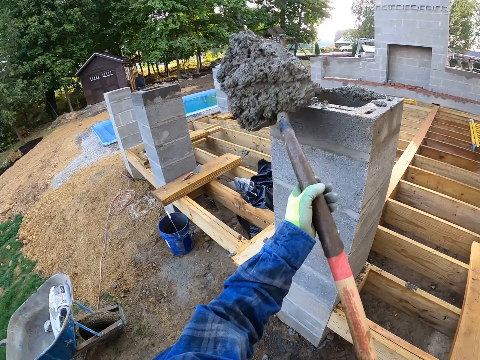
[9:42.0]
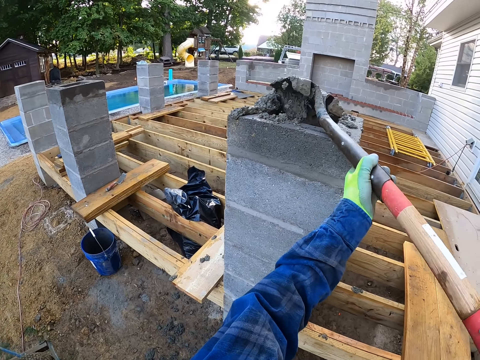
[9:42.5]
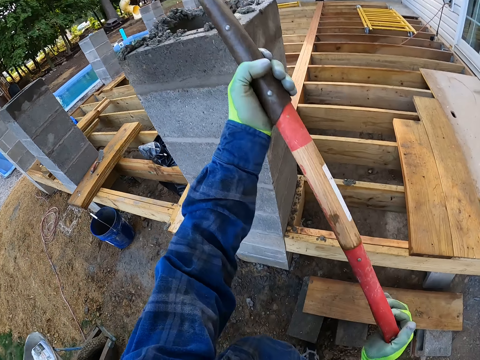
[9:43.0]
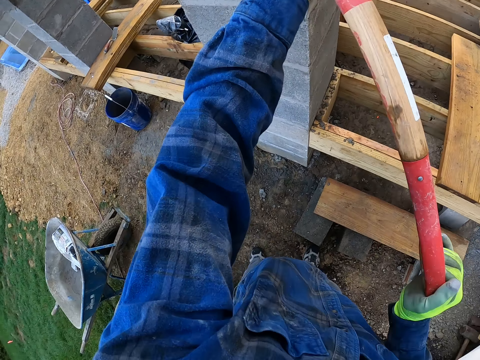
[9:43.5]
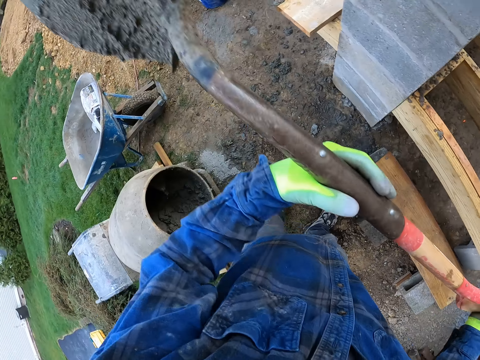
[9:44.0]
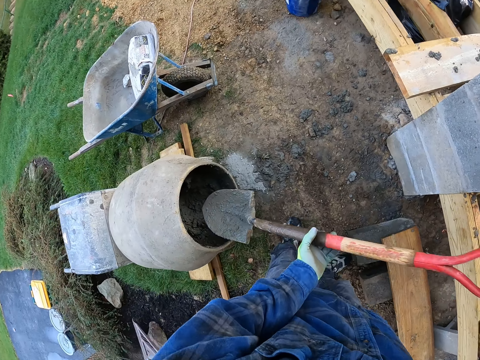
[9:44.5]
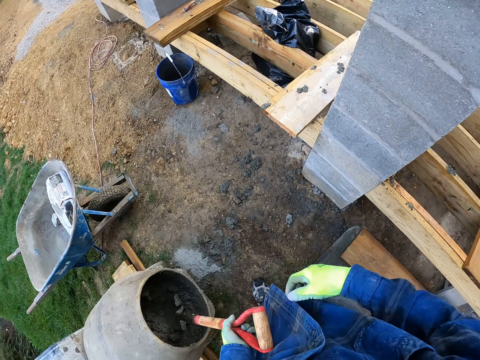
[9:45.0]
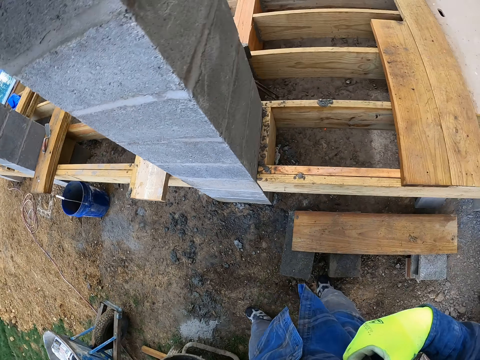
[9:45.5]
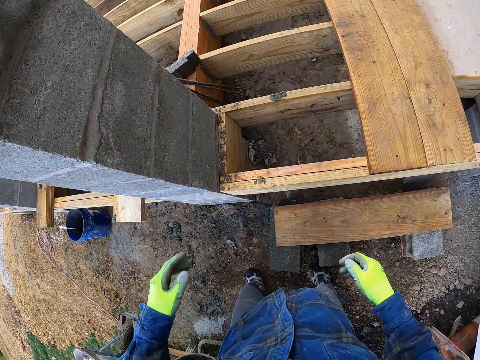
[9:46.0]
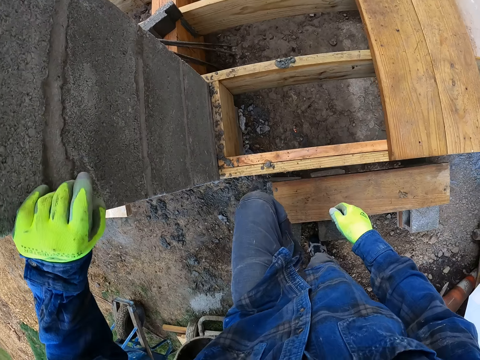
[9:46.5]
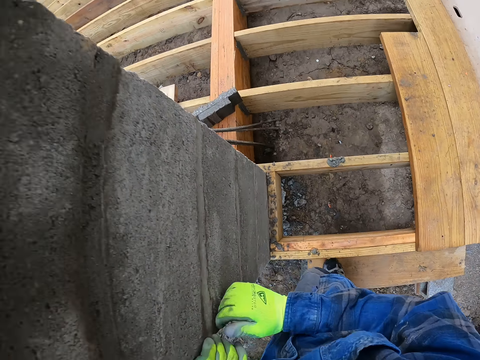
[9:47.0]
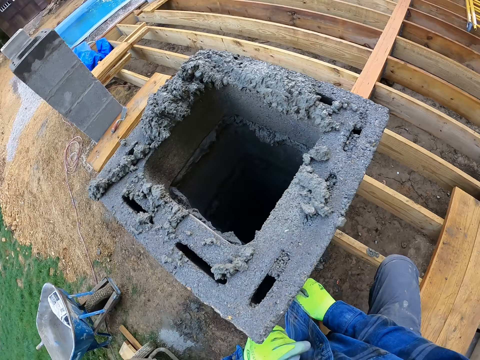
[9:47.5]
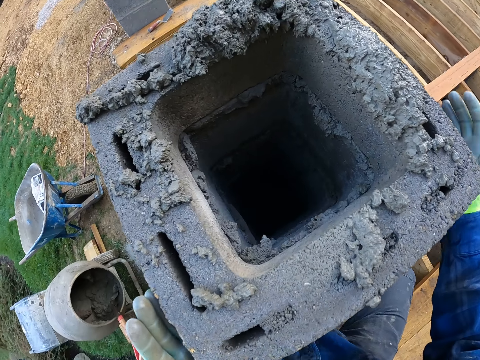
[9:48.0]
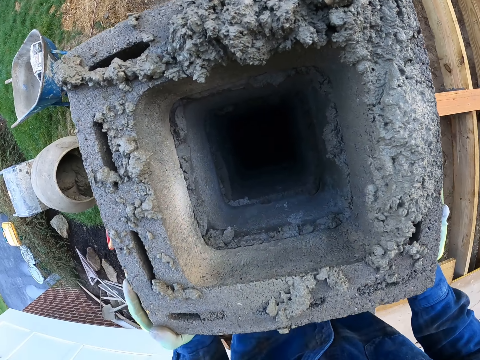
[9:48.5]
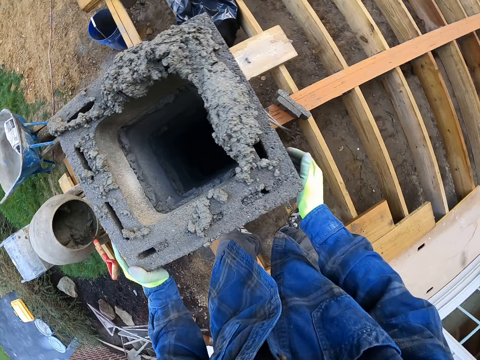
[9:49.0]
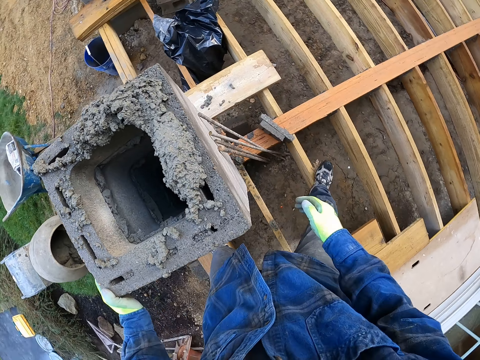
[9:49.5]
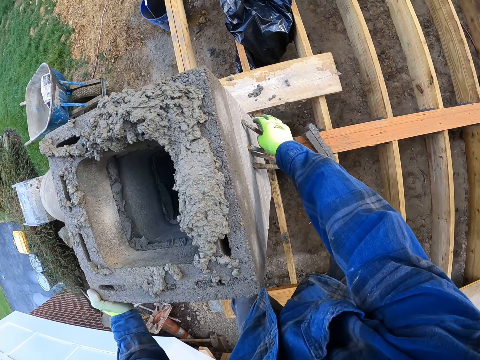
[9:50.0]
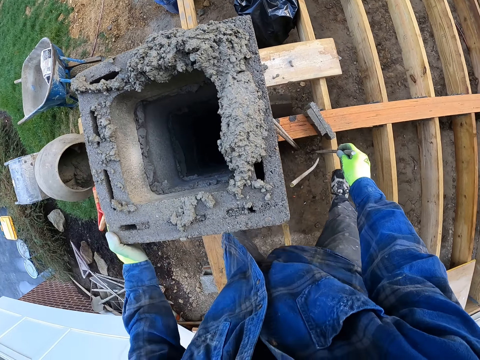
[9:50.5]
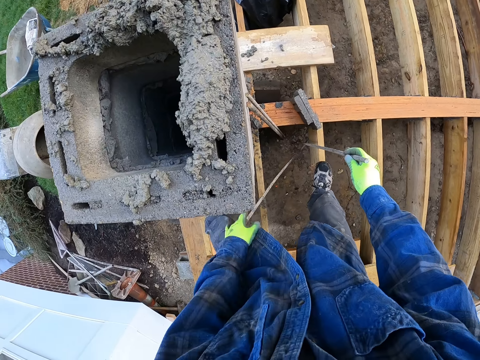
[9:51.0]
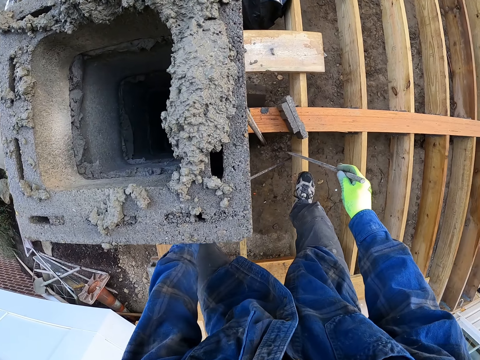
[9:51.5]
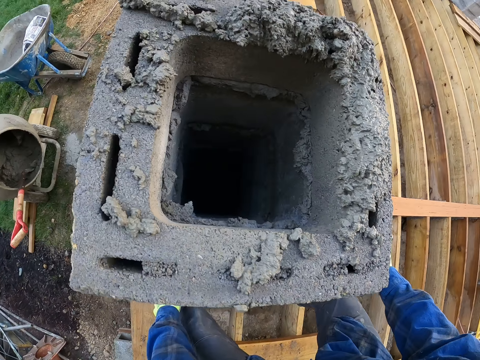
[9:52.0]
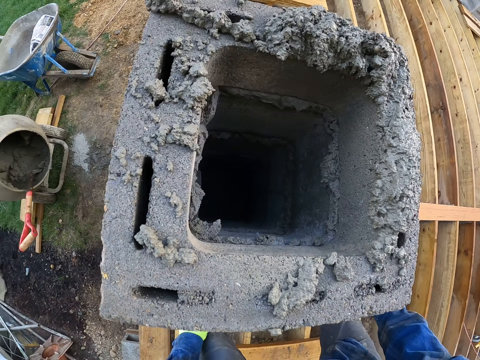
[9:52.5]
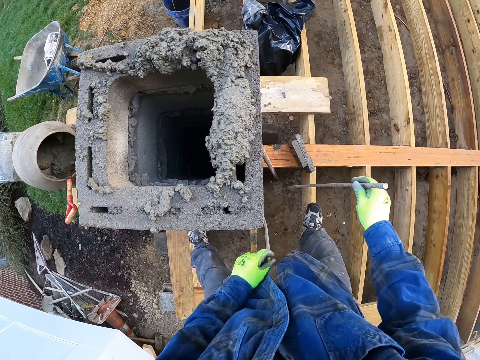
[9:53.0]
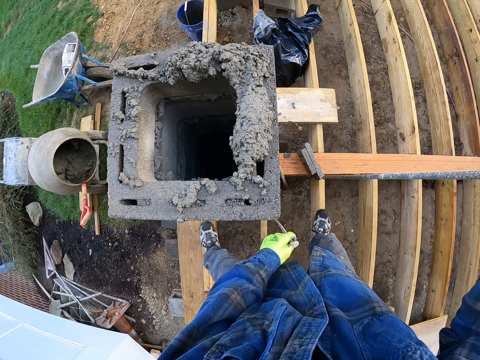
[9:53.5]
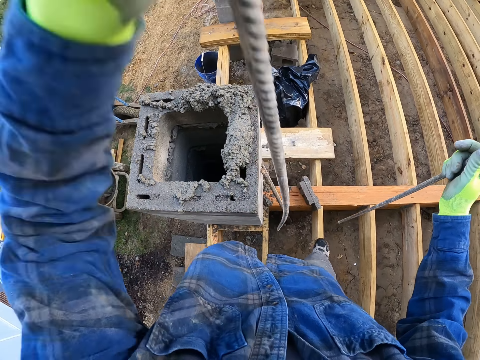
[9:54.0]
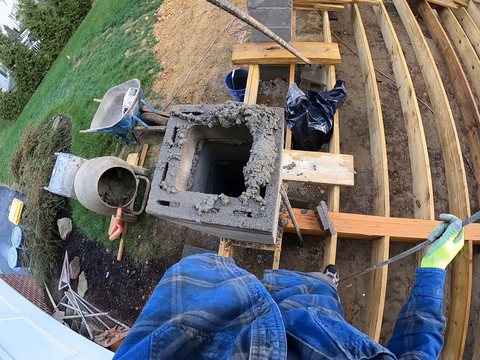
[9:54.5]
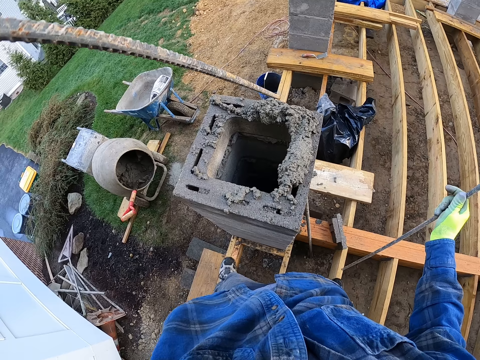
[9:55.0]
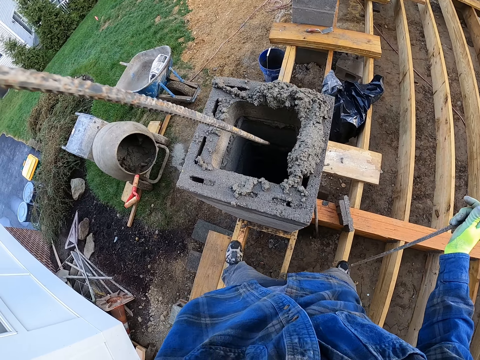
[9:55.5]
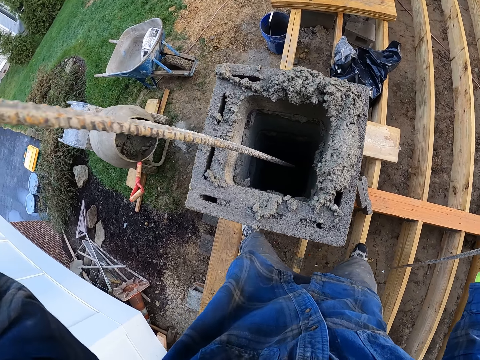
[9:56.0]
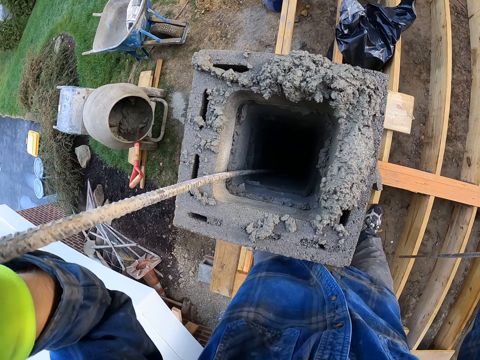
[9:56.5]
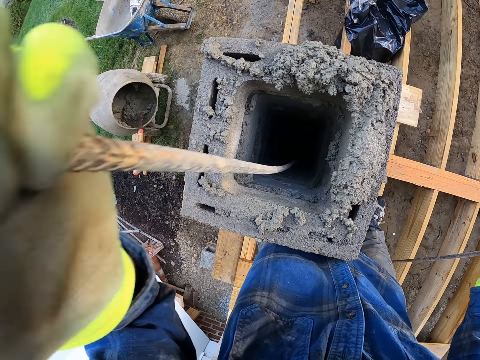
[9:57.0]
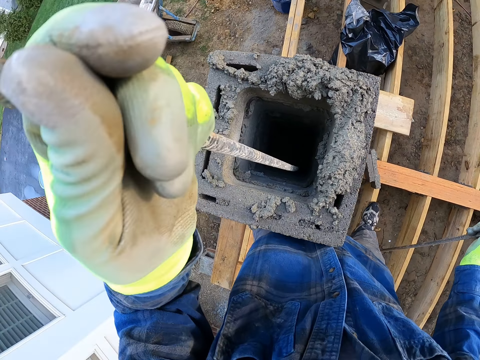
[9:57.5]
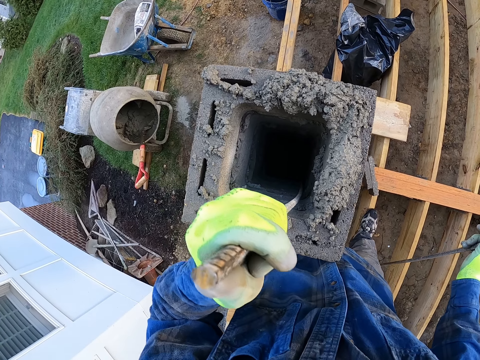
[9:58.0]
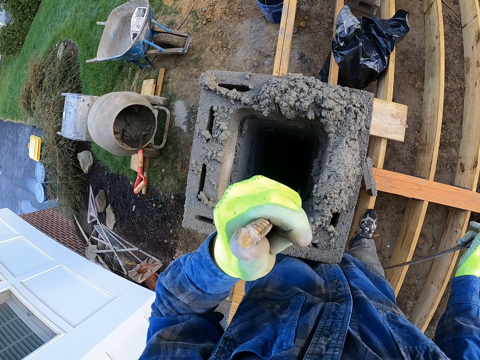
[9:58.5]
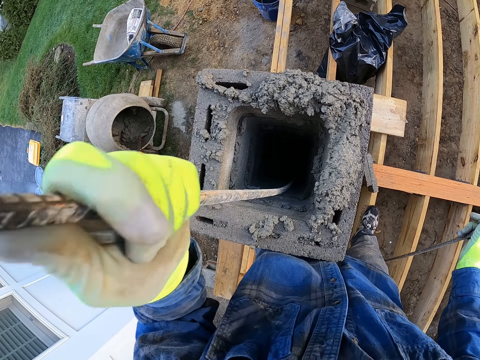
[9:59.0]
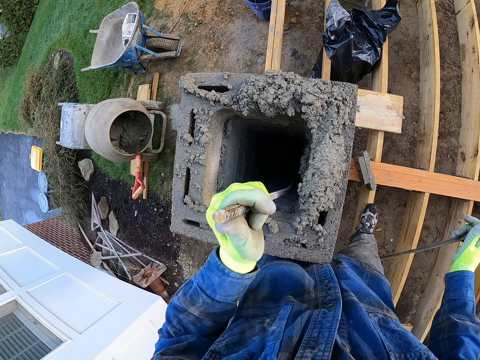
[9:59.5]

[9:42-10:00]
The camera wearer pours the concrete into the pillar. He puts the shovel in the cement mixer. He puts his hand on the pillar. He climbs the wooden foundation. He looks inside the pillar. He grabs a reinforcement steel from the ground. He holds the reinforcement steel. He picks the reinforcement steels from the ground. He puts the reinforcement steel in the corner of the pillar.

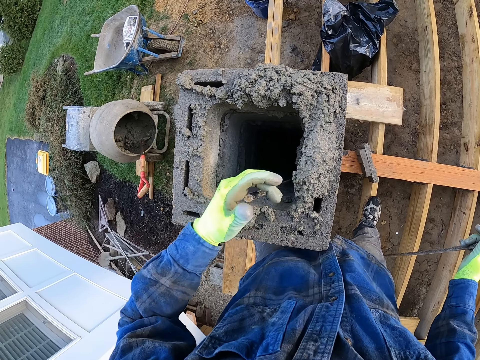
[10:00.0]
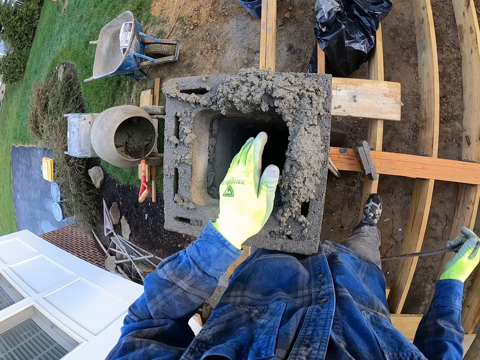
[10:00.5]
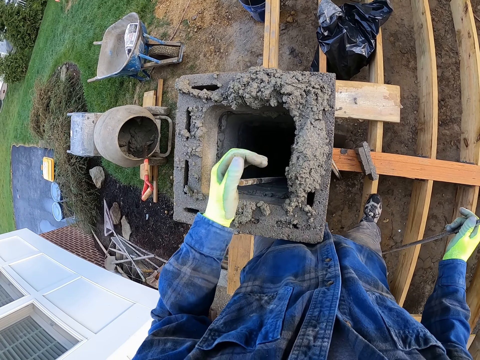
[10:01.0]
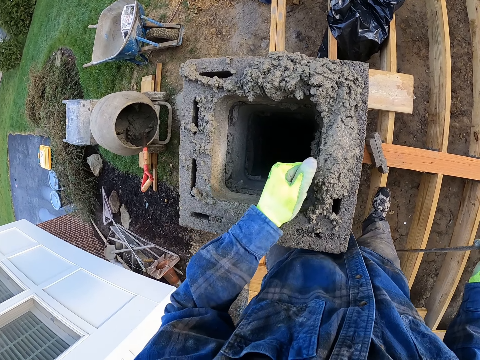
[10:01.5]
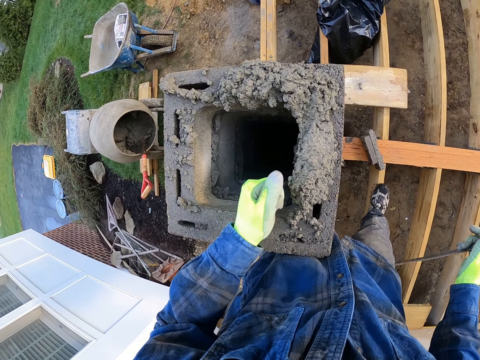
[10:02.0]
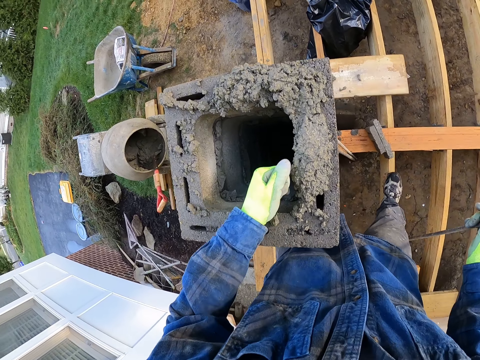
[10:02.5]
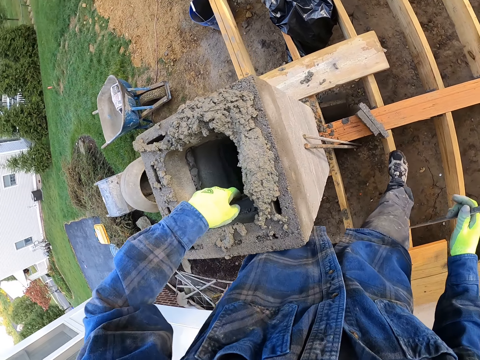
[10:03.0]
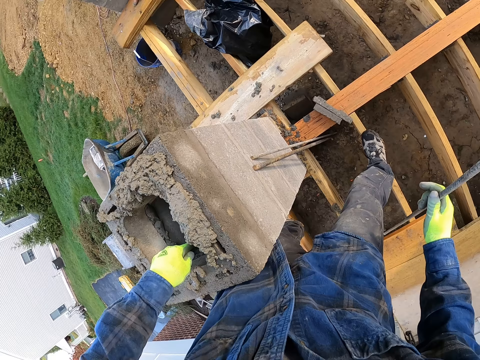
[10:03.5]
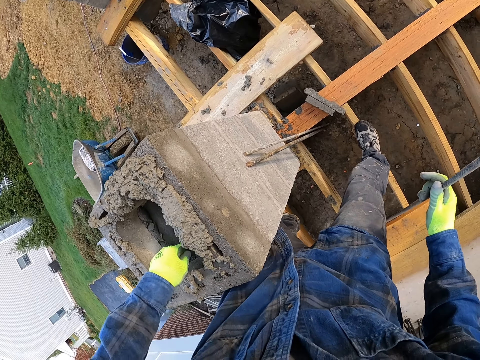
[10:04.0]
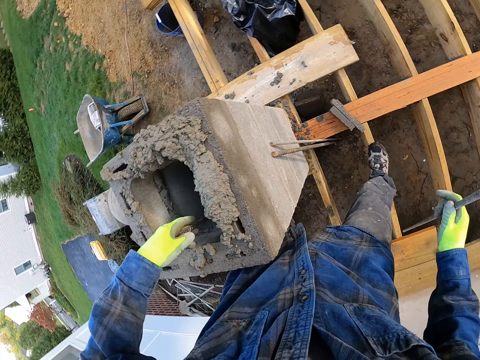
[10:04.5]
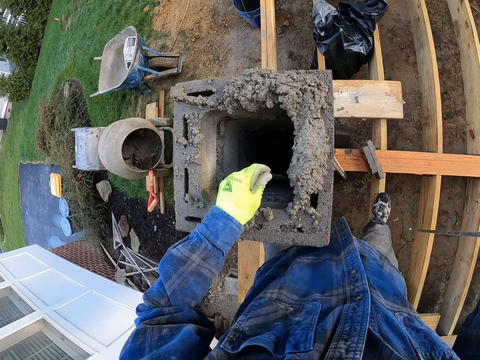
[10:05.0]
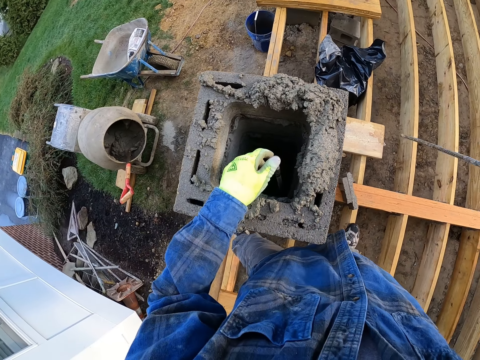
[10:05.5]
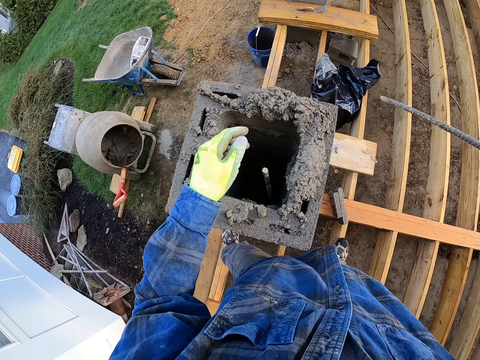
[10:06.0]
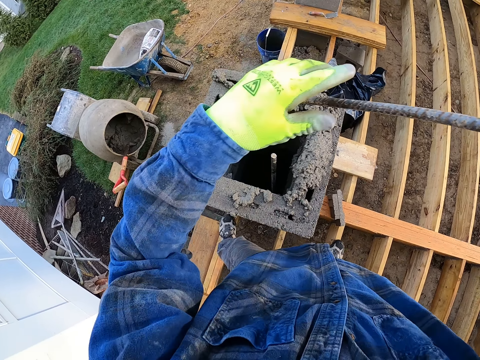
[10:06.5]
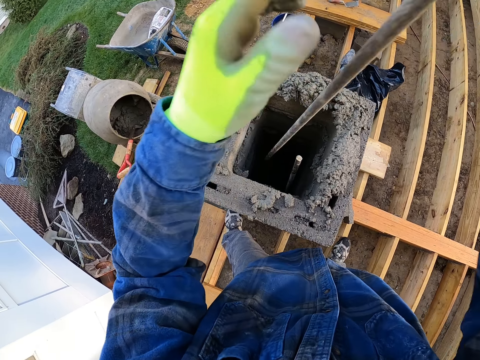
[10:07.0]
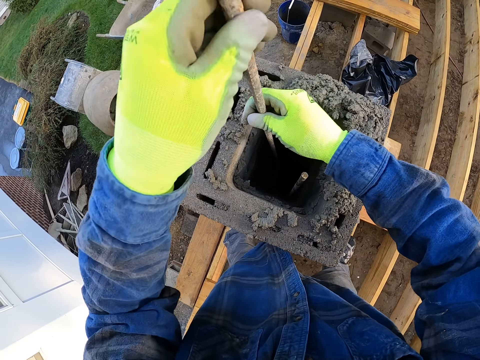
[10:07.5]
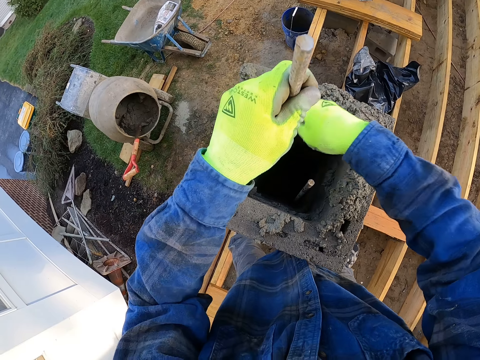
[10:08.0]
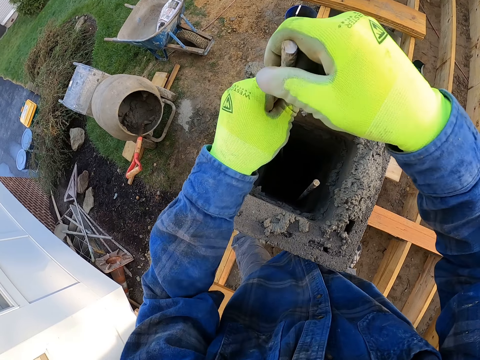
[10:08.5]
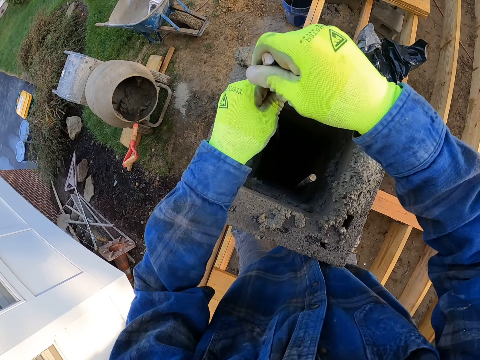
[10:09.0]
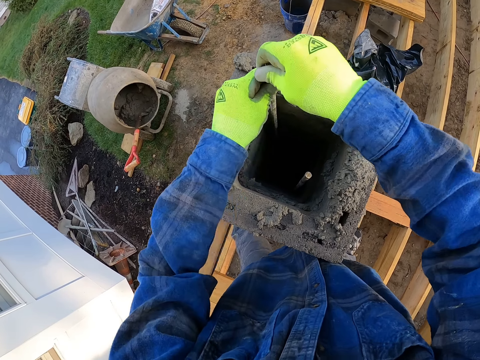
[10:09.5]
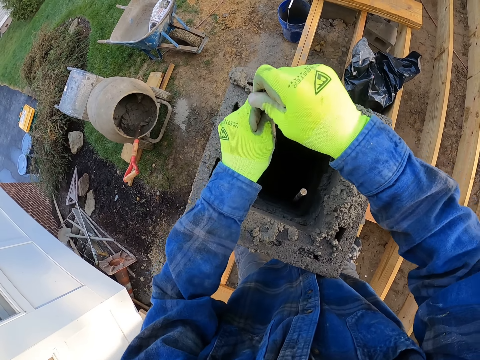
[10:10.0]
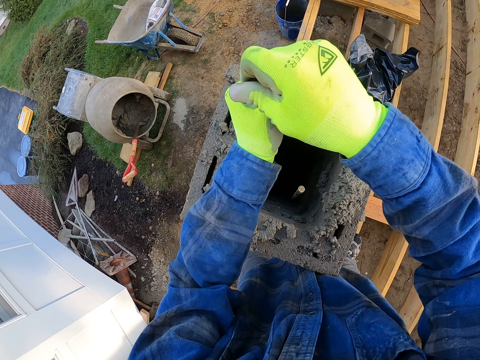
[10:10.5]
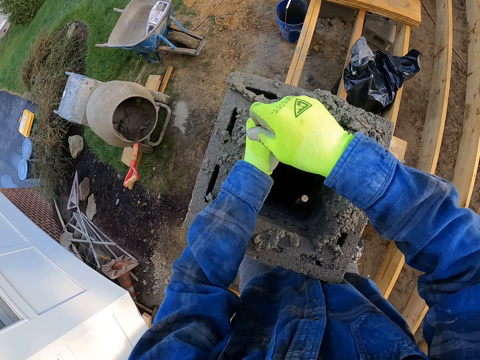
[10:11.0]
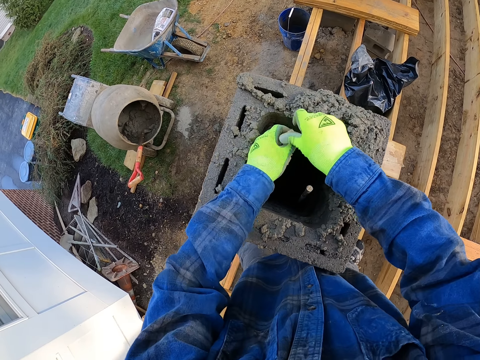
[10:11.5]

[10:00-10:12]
The camera wearer puts another reinforcement steel in the corner of the pillar.
